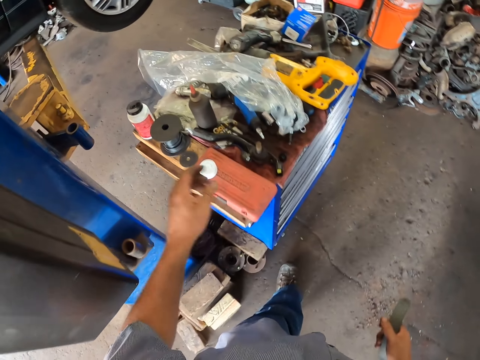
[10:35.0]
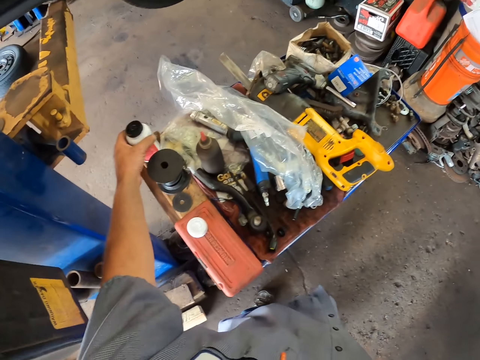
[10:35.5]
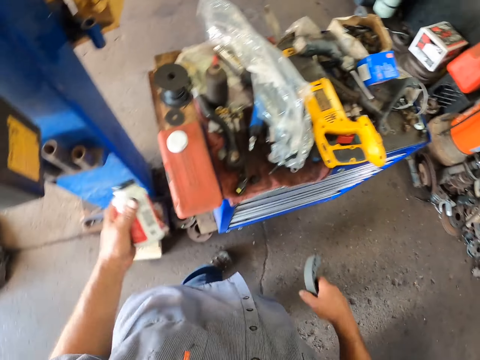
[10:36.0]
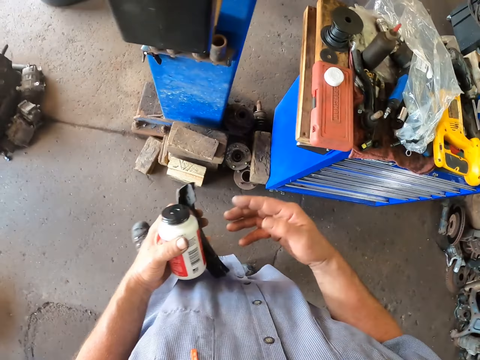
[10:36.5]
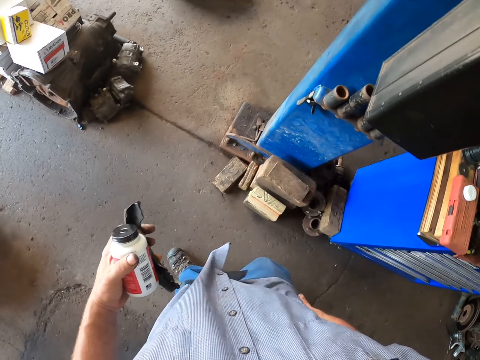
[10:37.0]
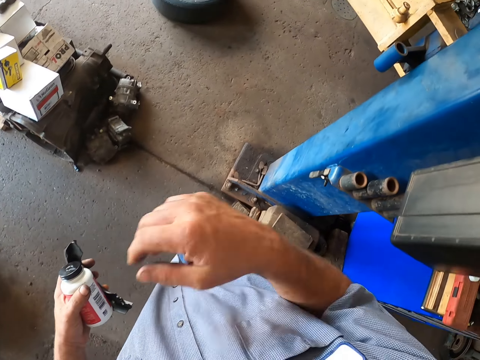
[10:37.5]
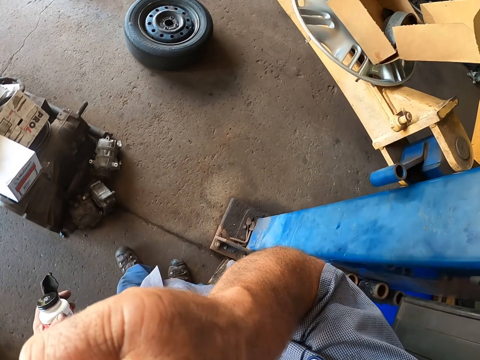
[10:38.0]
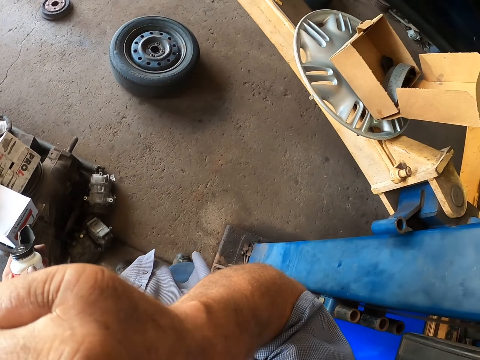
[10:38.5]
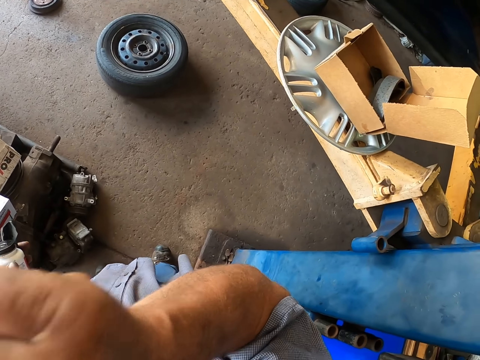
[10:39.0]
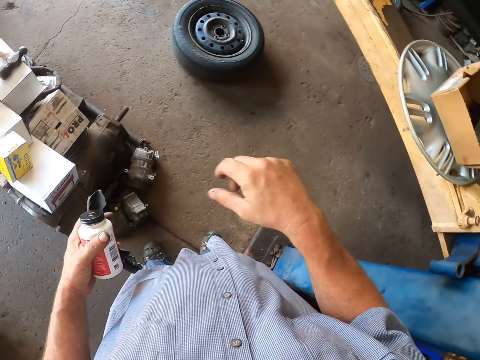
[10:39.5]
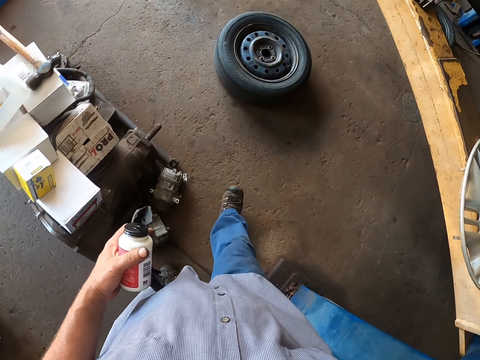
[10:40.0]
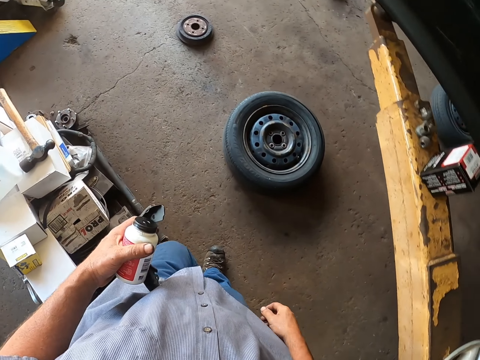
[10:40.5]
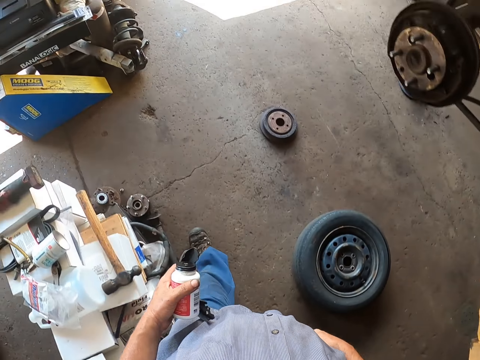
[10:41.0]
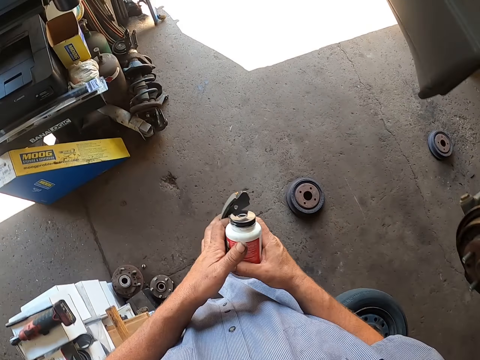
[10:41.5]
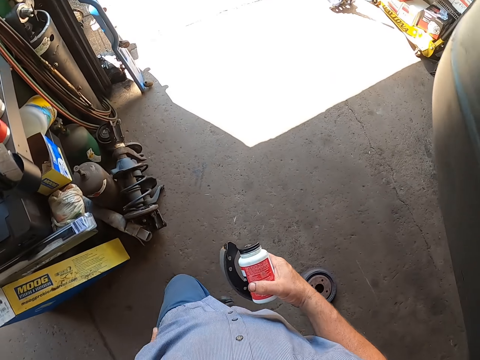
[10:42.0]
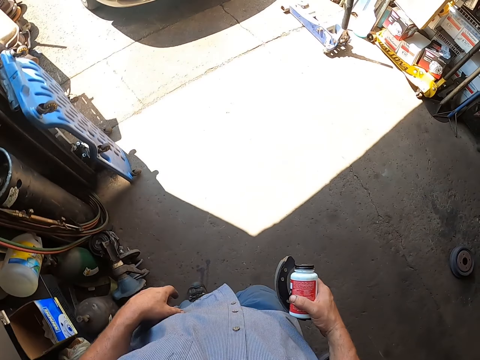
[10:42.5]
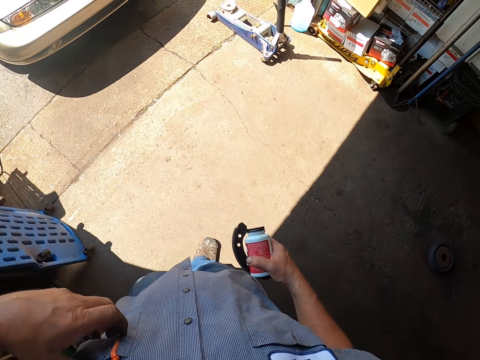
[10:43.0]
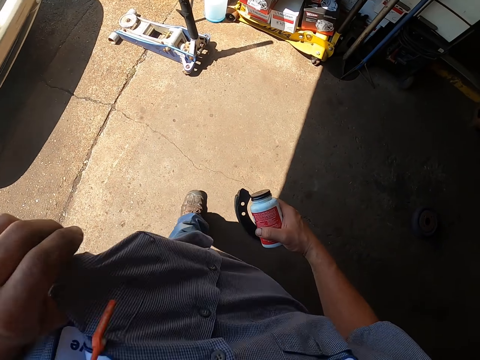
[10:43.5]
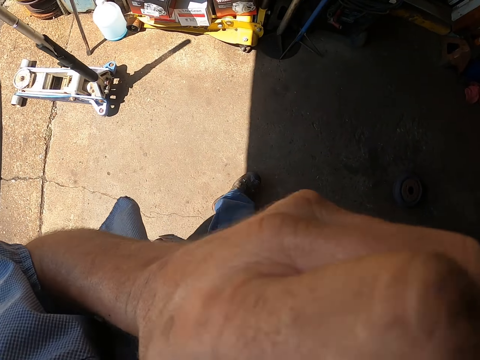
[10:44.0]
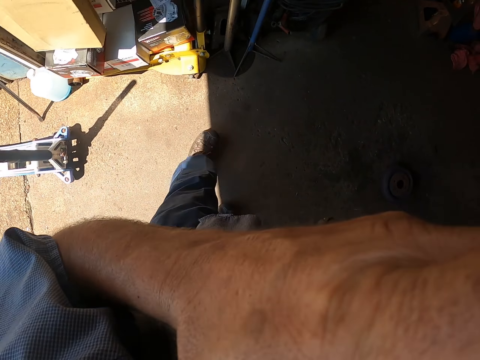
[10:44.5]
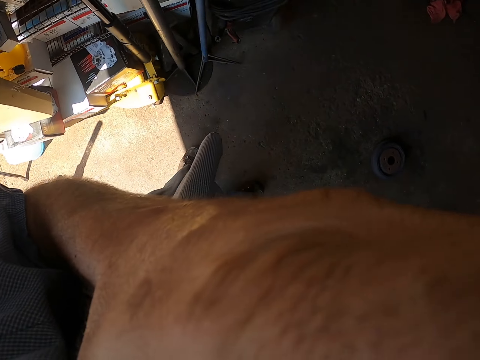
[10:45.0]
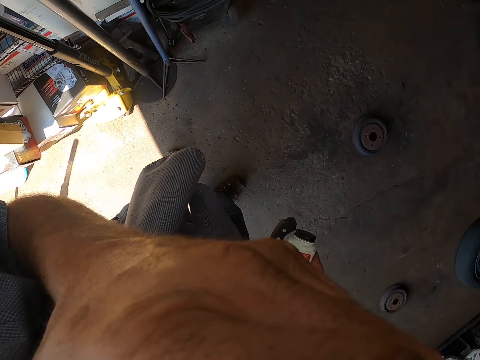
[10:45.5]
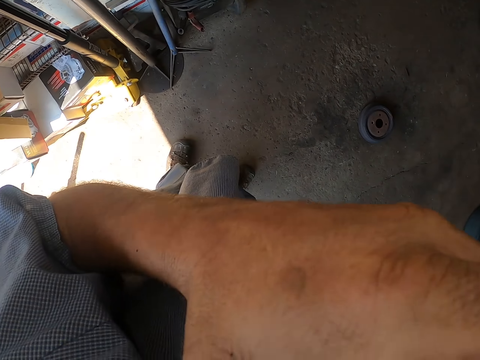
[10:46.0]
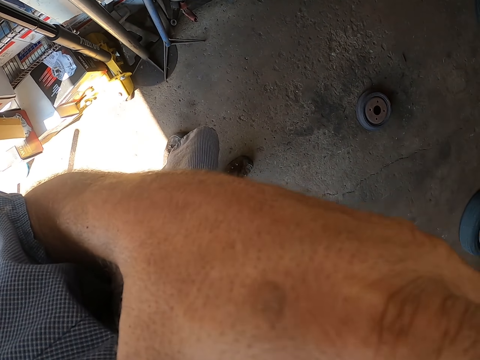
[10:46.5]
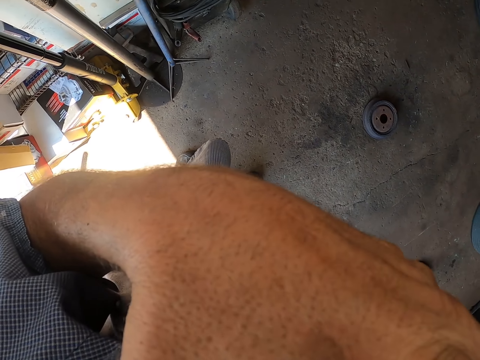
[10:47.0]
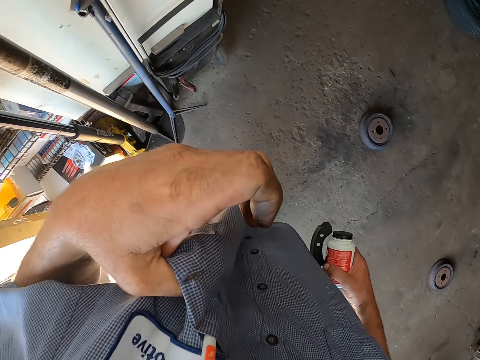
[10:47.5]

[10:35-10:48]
The camera wearer transfers the wheel bearing to the right hand. He picks a can. He transfers the wheel bearing to the left hand and walks around. He wipes his right hand on the shirt. He rubs his face. He walks. He transfers the can and the wheel bearing to the right hand. He wipes his face with his shirt.

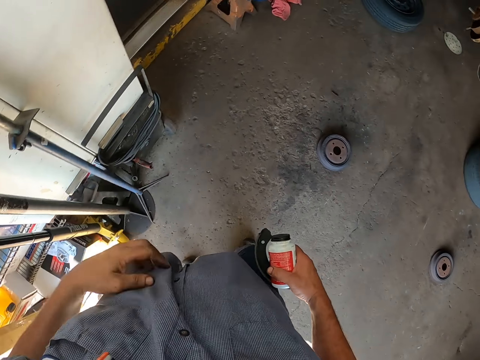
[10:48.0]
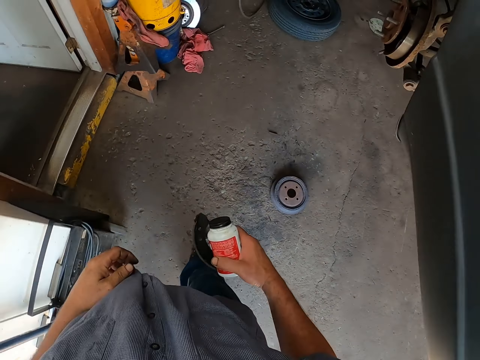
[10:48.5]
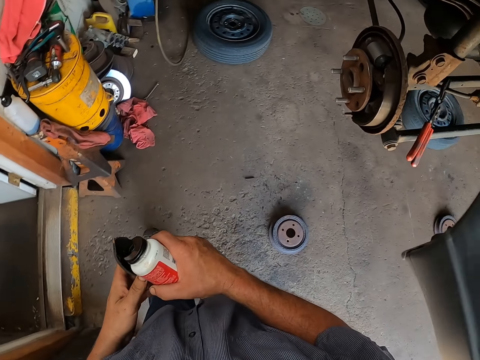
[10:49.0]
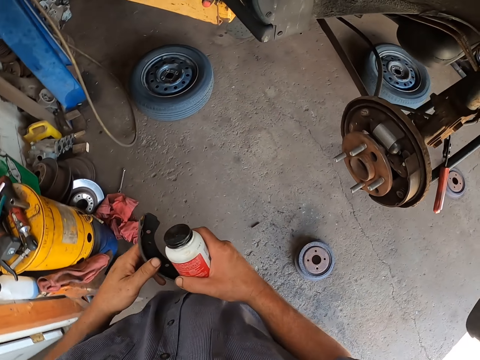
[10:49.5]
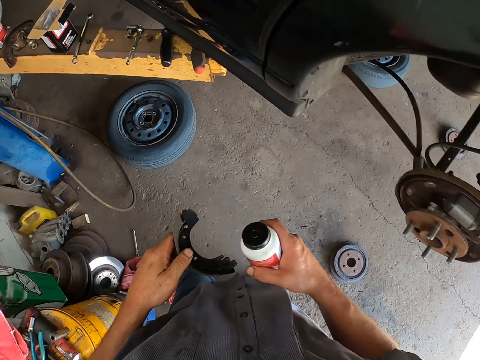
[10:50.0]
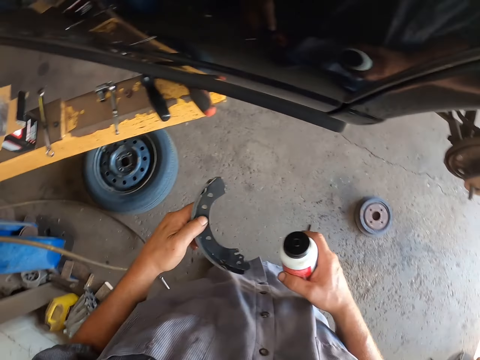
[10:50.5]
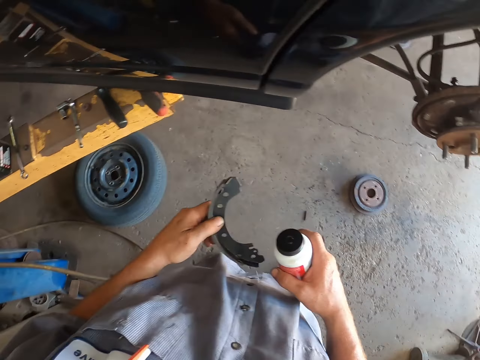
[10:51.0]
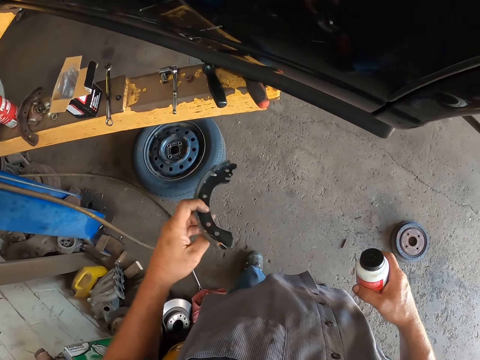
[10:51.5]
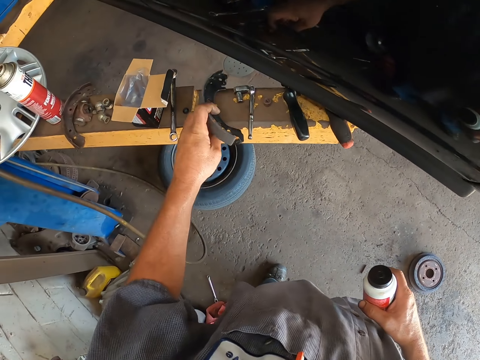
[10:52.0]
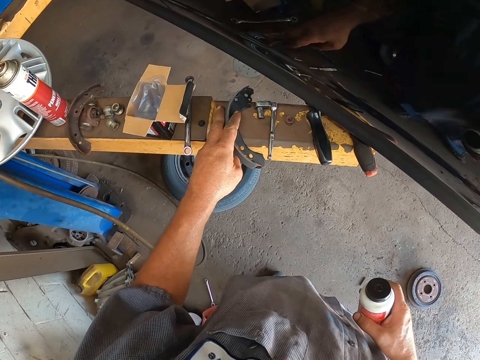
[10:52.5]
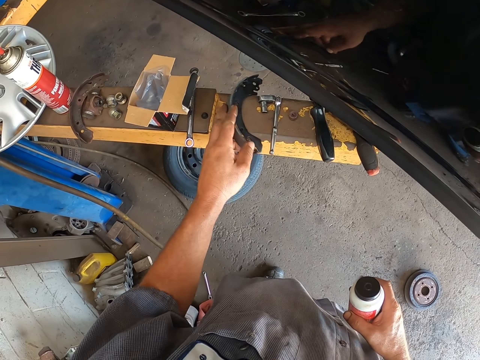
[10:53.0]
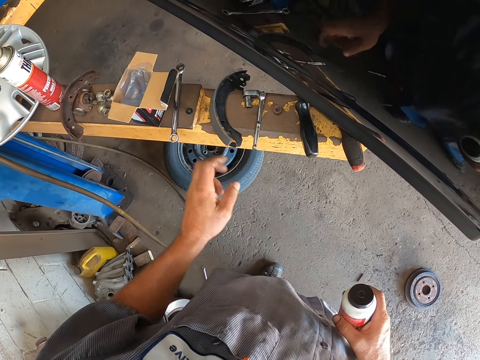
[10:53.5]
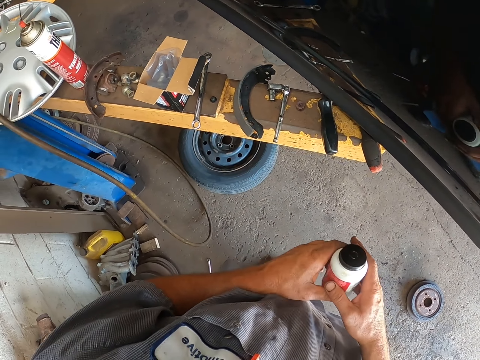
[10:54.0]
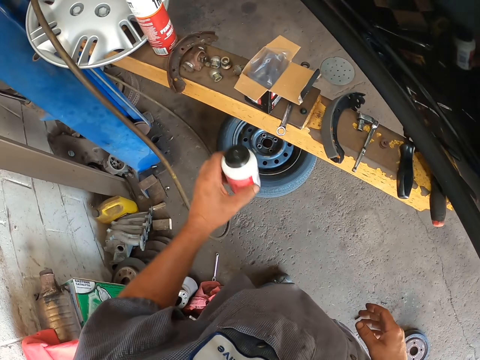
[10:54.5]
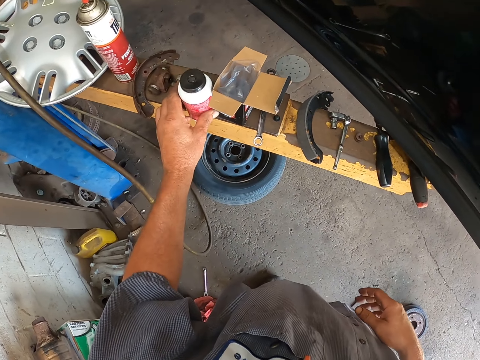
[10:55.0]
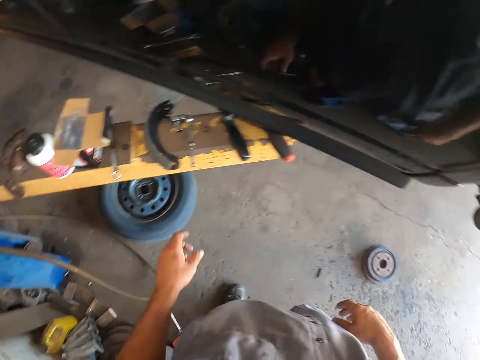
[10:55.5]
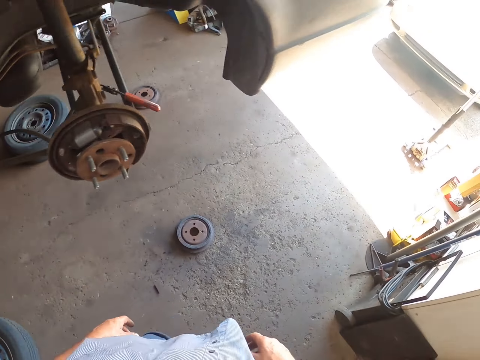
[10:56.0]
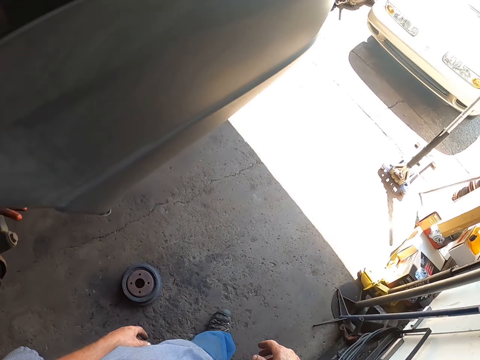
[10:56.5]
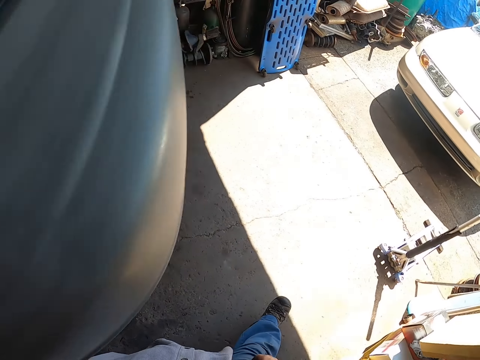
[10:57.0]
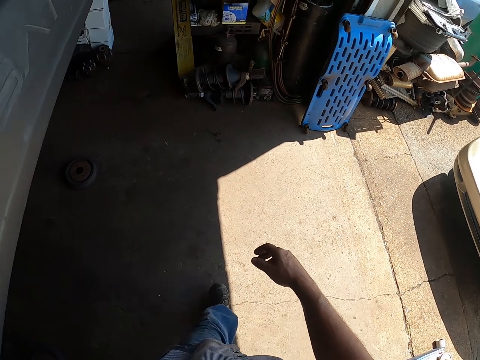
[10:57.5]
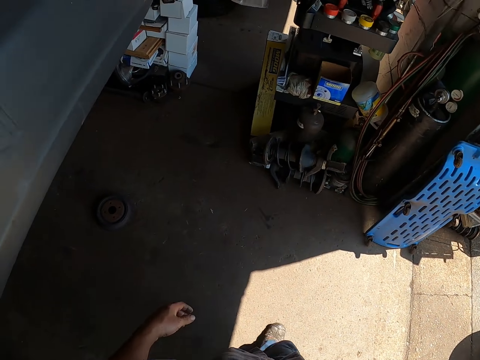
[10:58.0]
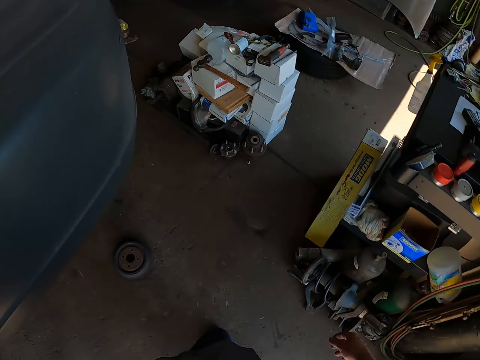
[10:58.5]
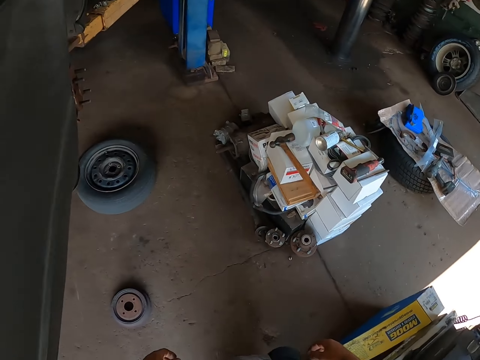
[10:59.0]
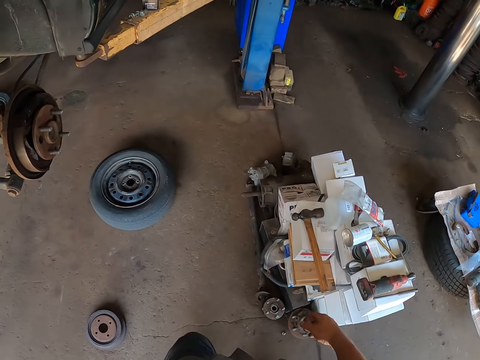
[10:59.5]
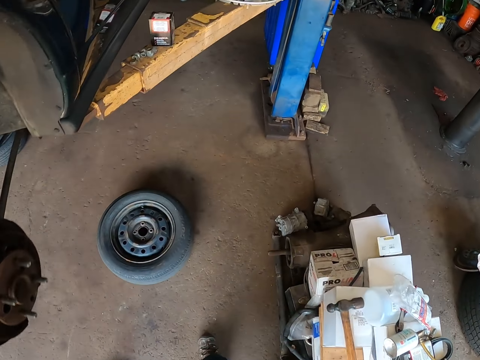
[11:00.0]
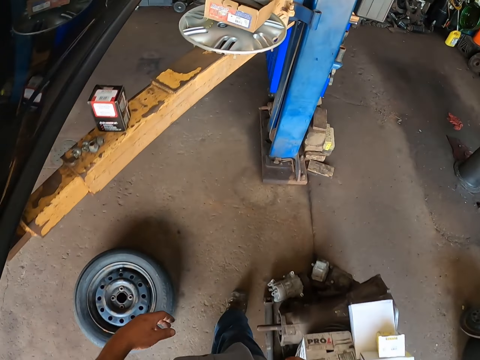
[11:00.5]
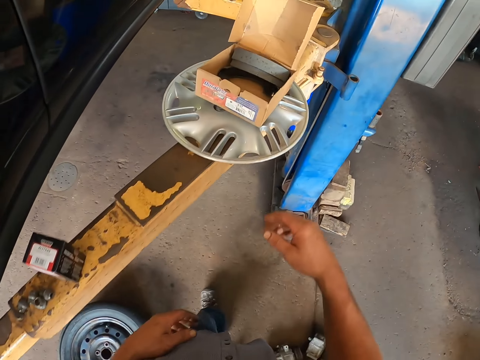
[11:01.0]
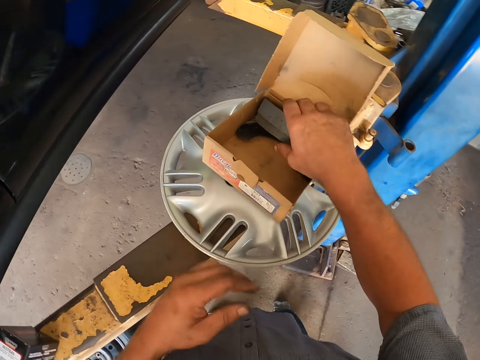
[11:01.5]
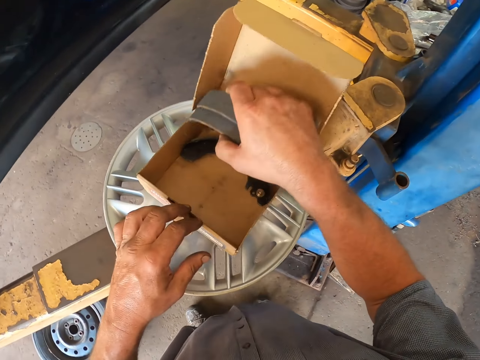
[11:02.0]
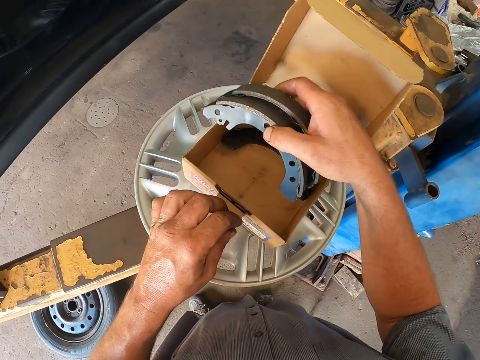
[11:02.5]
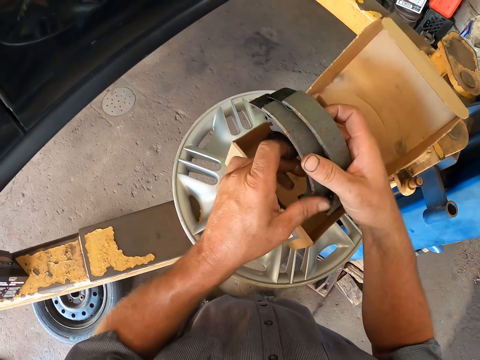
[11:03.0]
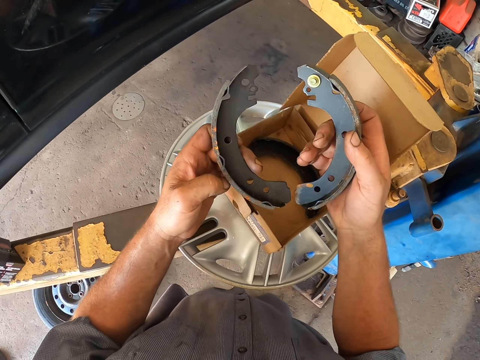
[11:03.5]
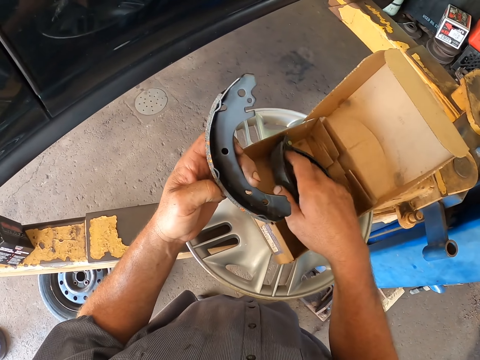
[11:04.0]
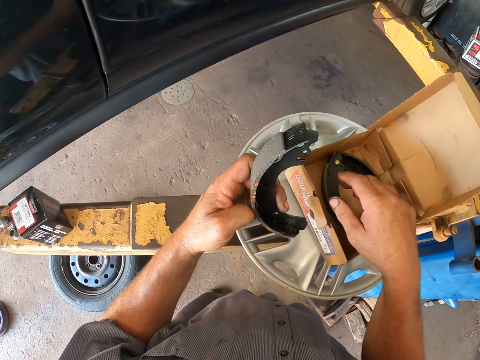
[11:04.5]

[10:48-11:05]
The camera wearer walks around. They transfer the wheel bearing to the left hand. They put the wheel bearing on the metal surface. They transfer the can to the left hand and put the can on the metal surface. They walk around. They pick a wheel bearing from a box, transfer the wheel bearing to the left hand, look at the wheel bearings, and put the wheel bearing in the box.
